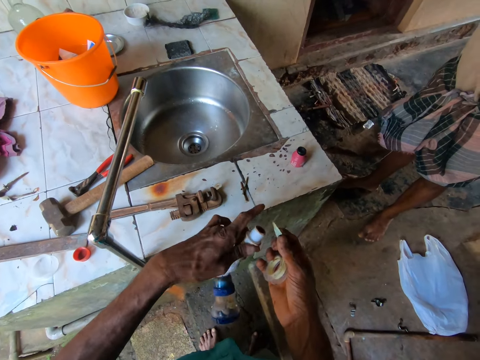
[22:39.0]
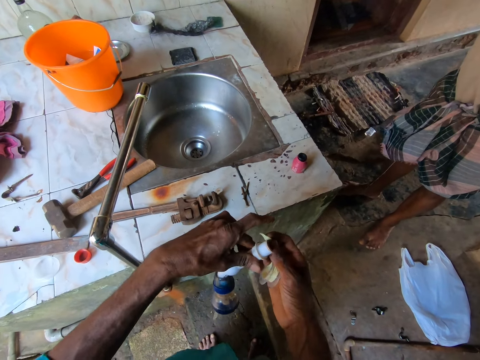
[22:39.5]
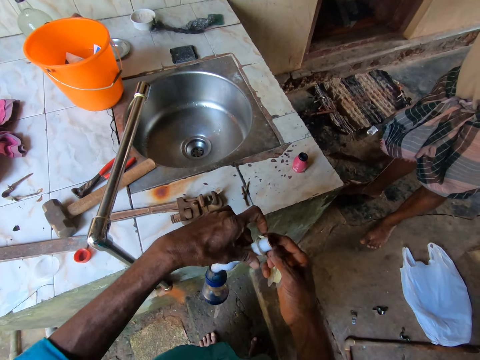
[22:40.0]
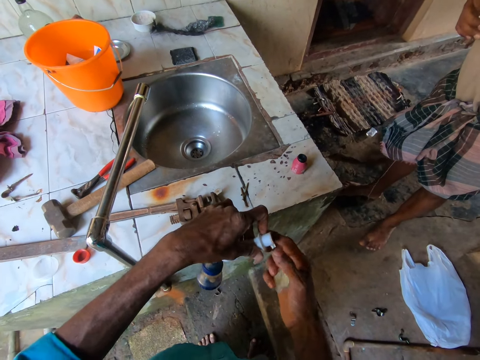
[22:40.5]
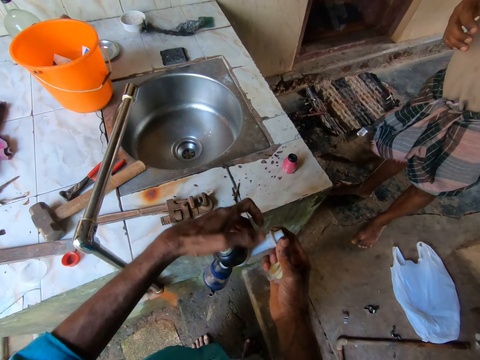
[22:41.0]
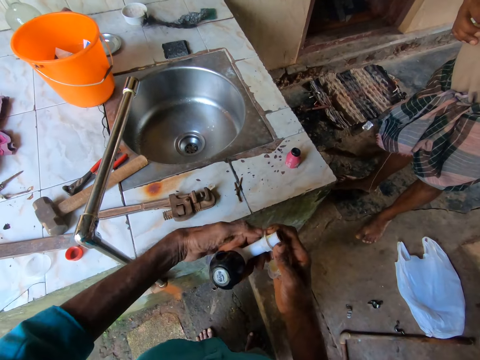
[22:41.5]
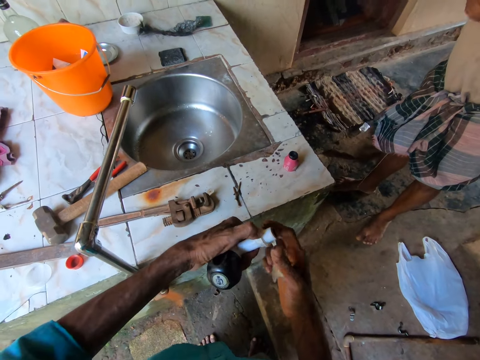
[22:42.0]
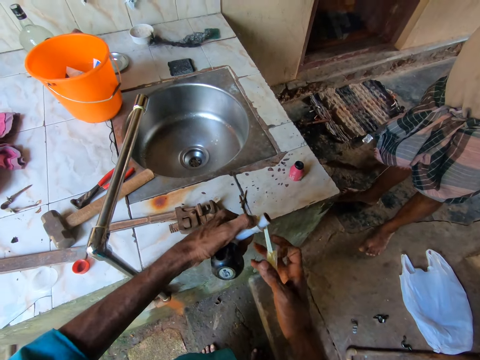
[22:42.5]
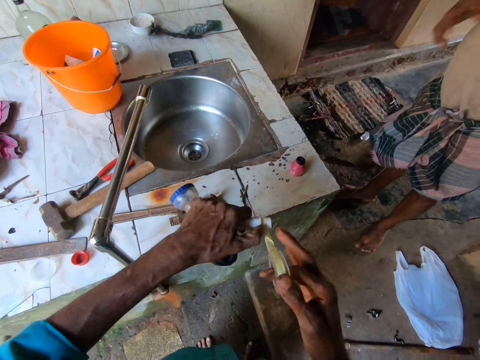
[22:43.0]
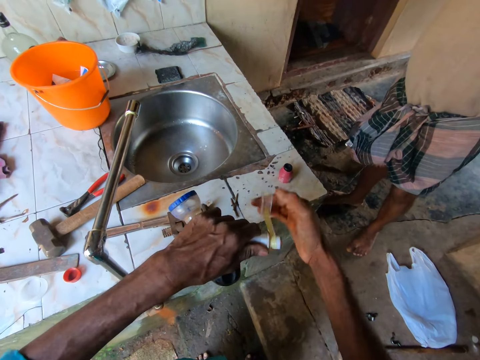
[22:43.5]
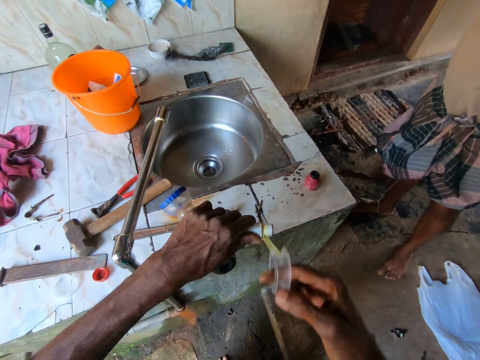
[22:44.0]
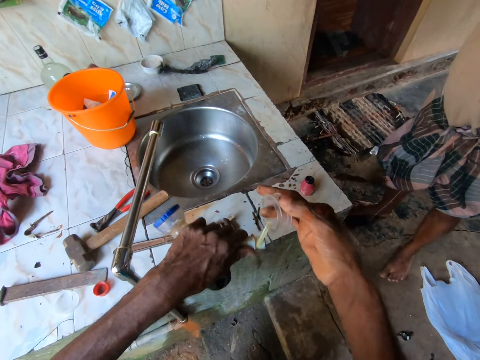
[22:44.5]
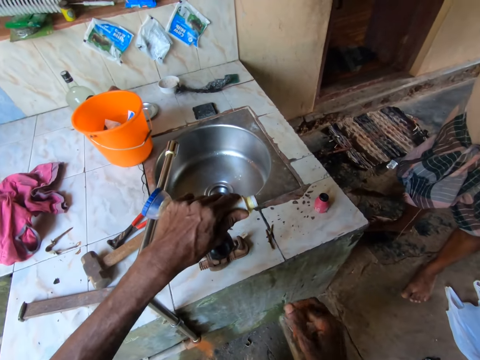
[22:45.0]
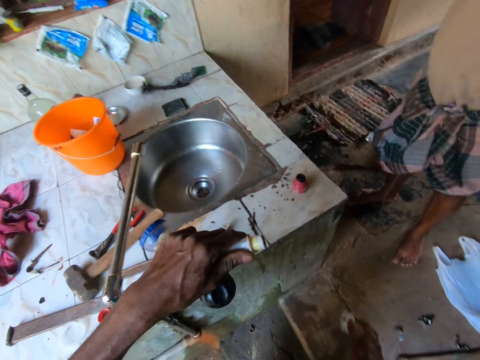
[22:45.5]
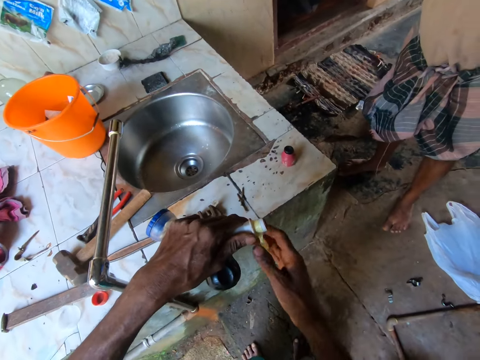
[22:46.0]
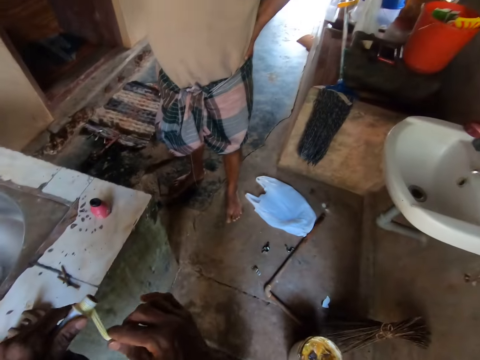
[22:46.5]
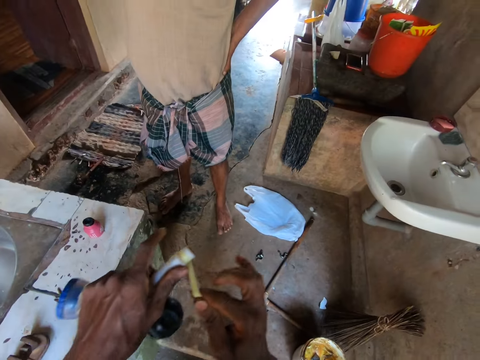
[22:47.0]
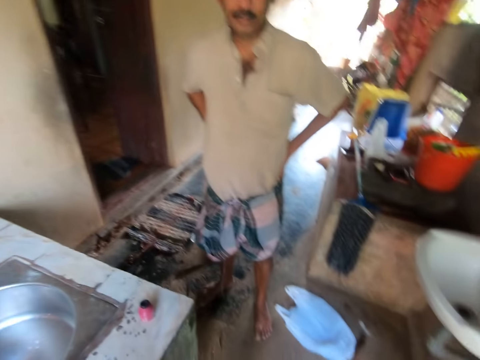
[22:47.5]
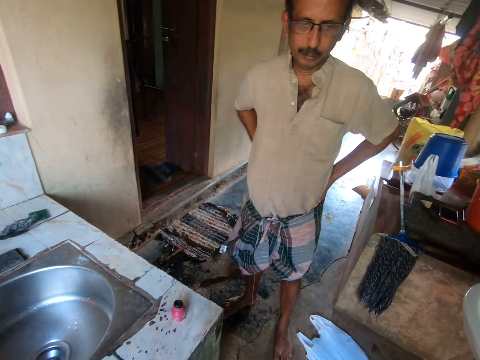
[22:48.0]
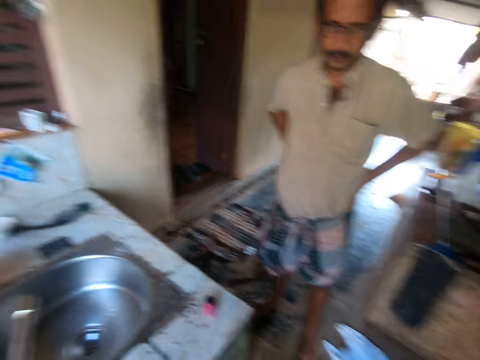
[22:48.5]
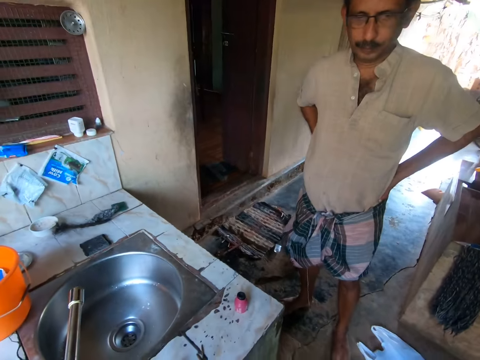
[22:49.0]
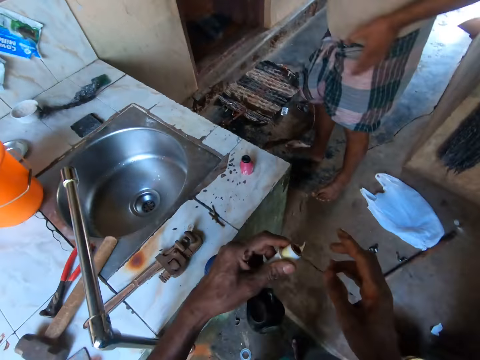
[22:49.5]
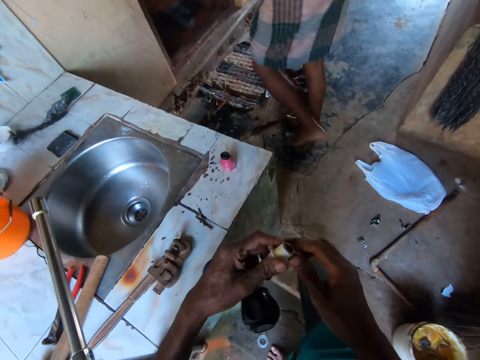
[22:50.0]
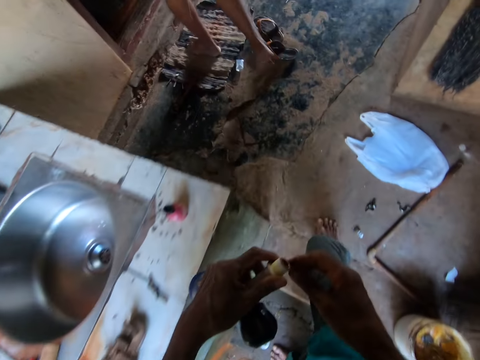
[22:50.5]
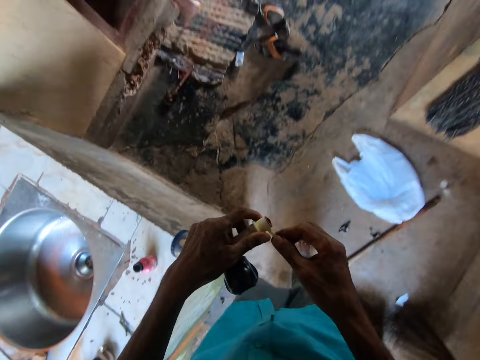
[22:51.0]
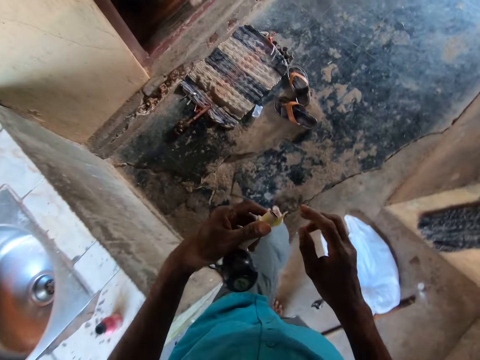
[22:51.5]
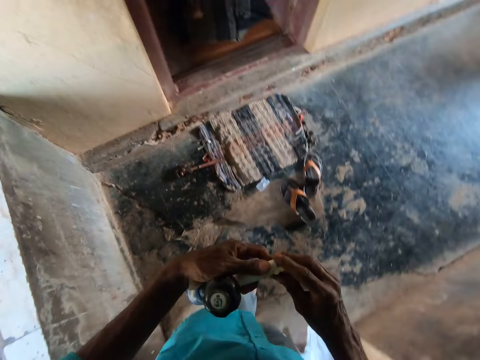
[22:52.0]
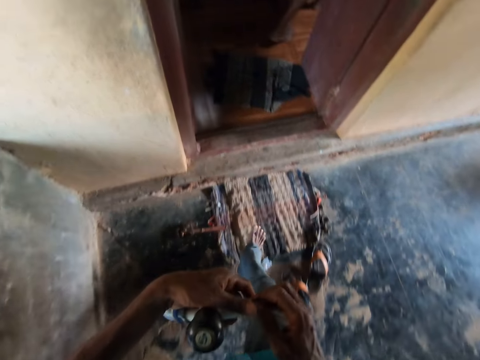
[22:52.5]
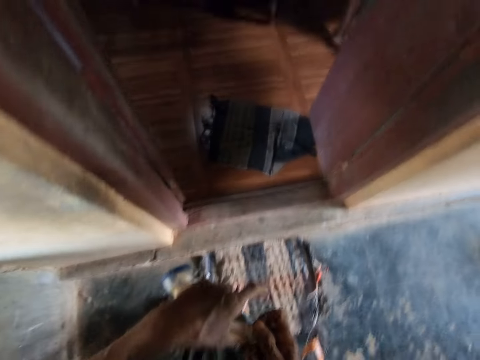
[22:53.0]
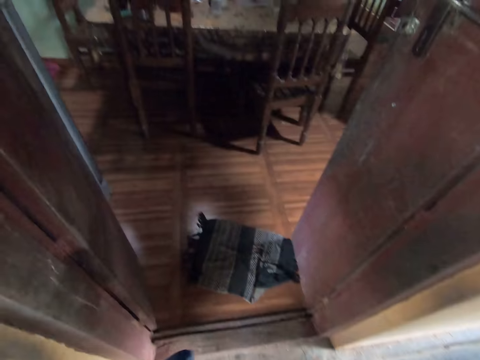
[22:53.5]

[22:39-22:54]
The camera wearer taps the faucet in his left hand with the cello tape in his right hand. He rolls the teflon tape on the plastic tap. He drops the thread seal tape holder on the floor. He stares at a man. The man walks into a dining room from a passageway. The camera wearer walks around the house.

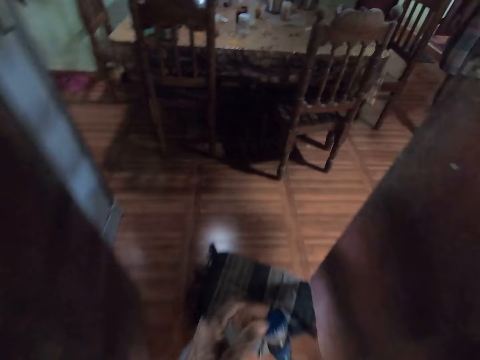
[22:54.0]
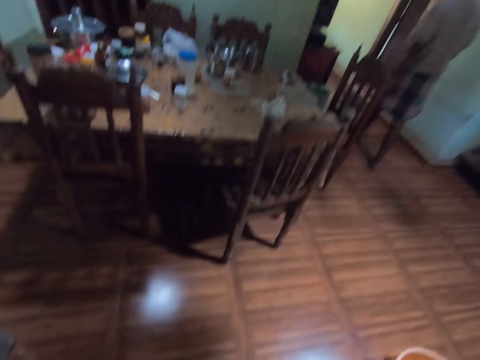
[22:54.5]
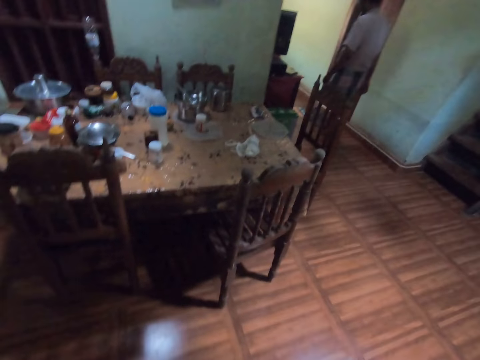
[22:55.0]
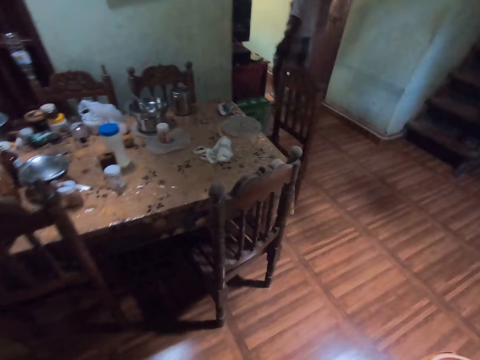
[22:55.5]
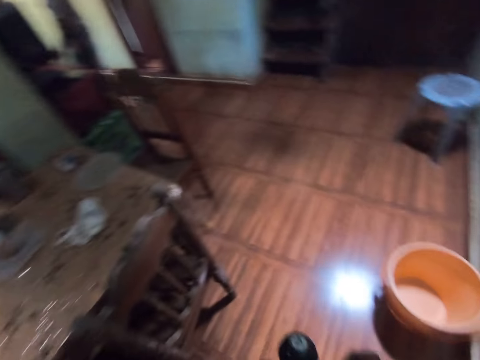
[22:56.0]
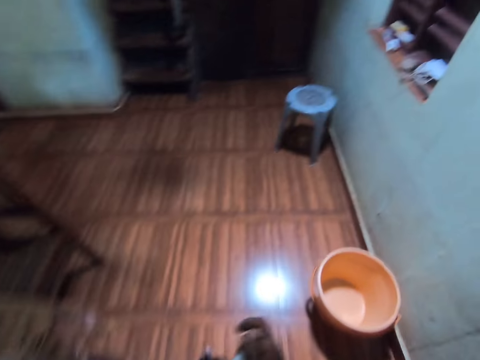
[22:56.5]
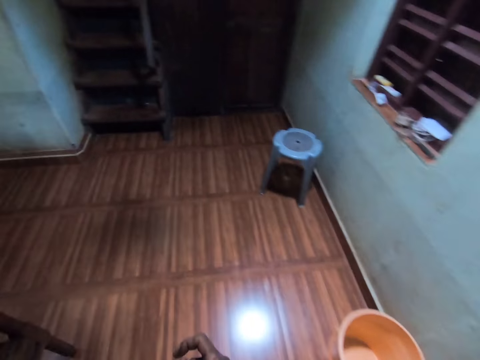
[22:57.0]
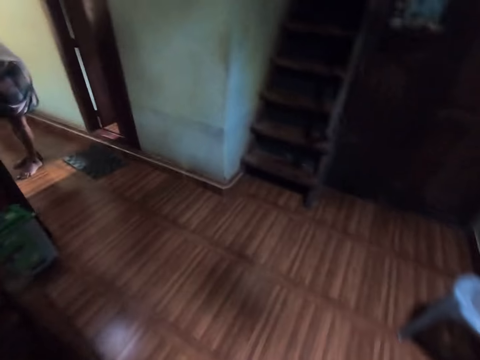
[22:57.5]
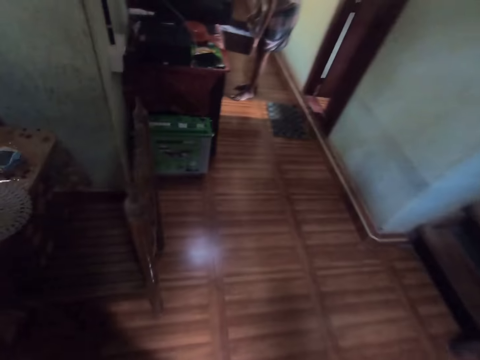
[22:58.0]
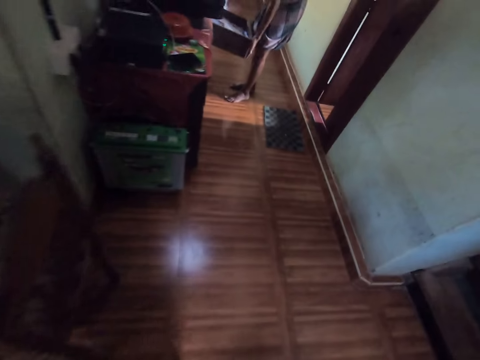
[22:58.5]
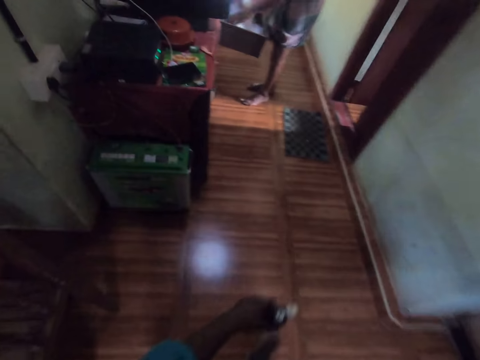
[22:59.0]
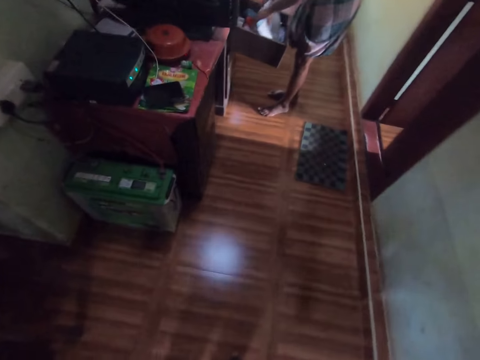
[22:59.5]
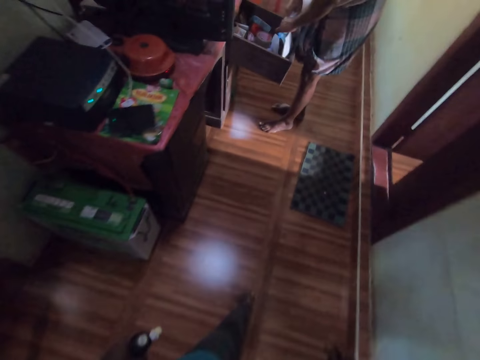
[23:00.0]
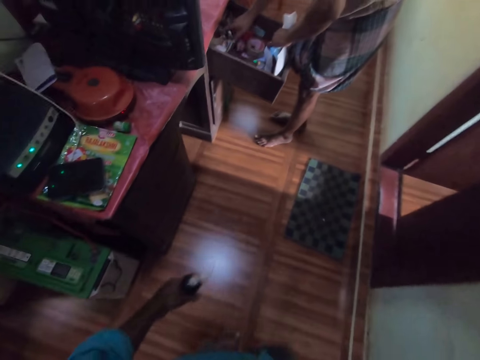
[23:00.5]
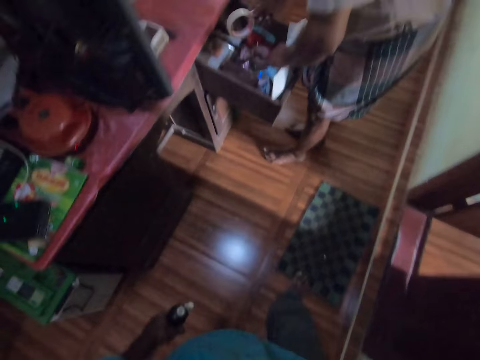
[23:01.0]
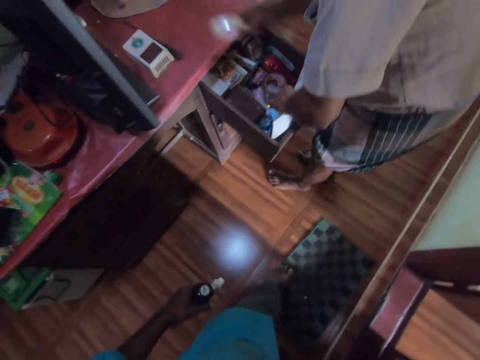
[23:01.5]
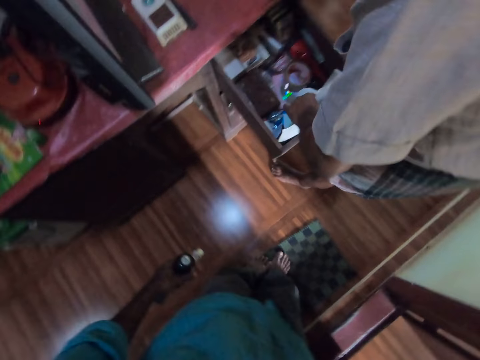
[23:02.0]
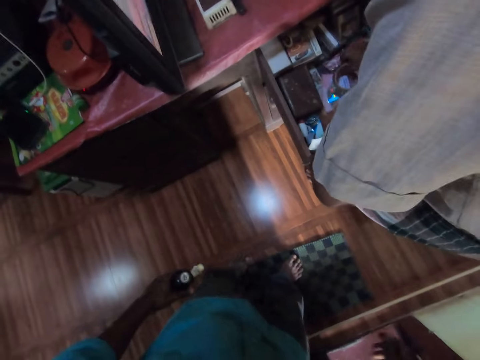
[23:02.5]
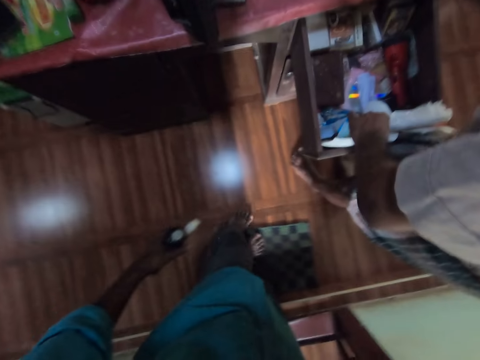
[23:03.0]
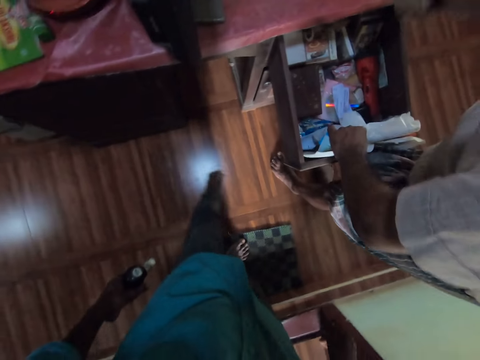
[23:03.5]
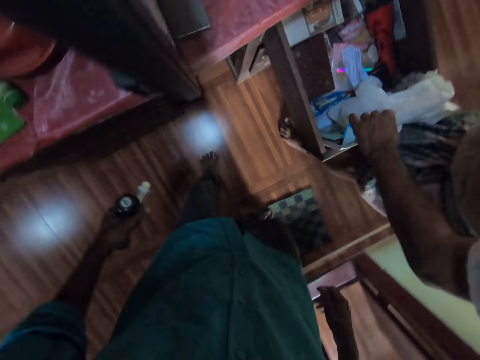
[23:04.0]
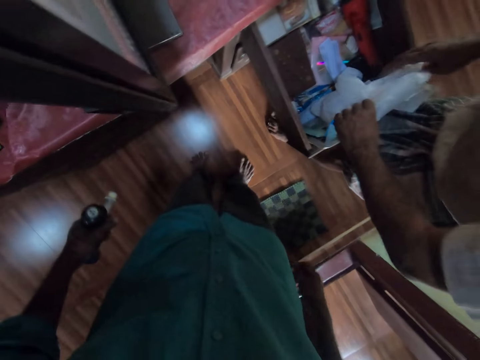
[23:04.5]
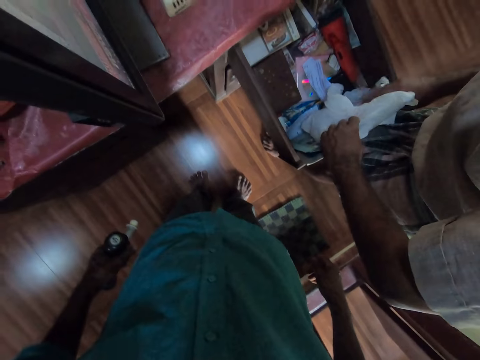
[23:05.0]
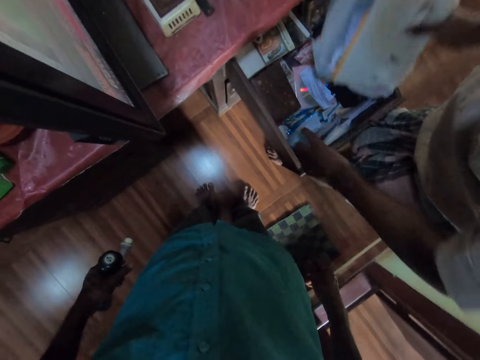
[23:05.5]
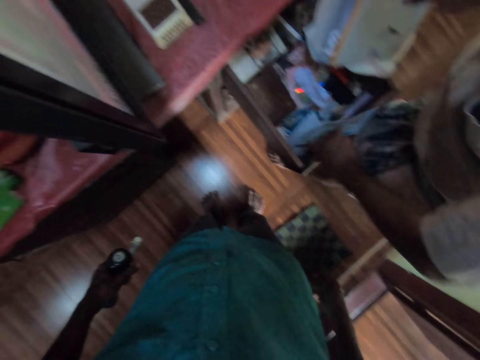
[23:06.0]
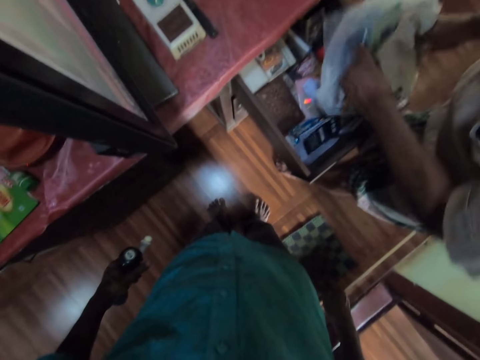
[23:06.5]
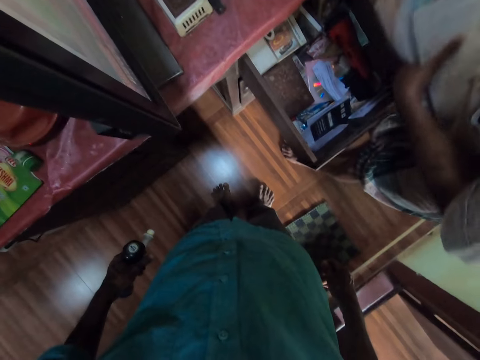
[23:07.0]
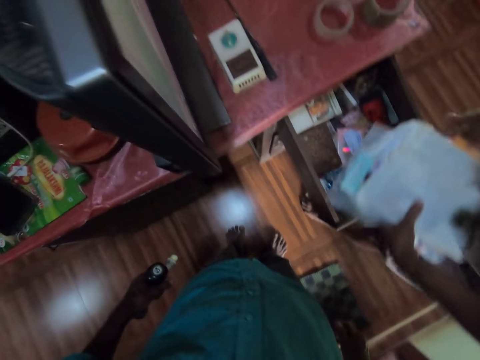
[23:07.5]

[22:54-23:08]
The camera wearer walks into the dining room from the passageway. A man walks into the passageway from the dining room. The man searches through a drawer with both hands. The camera wearer walks into the passageway from the dining room. The man picks a cello tape from the drawer with his right hand. The man drops the cello tape on a table with his right hand. The man picks the cello tape from the drawer with his right hand. The man drops the cello tape on the table with his right hand. The man picks a pack of books from the drawer with his right hand. The man picks a piece of paper from the drawer with his left hand. The man passes the piece of paper from his left hand to his right hand. The man passes the piece of paper and the pack of books from his right hand to his left hand.
